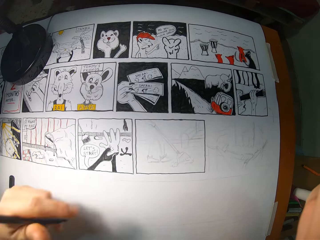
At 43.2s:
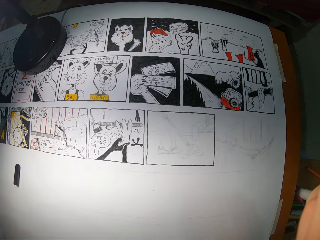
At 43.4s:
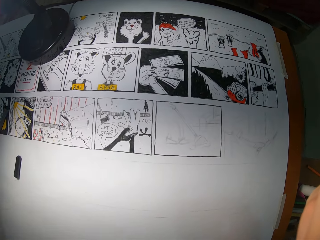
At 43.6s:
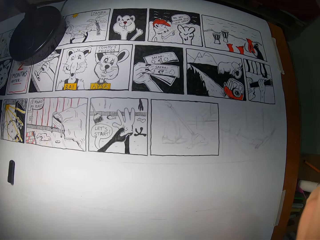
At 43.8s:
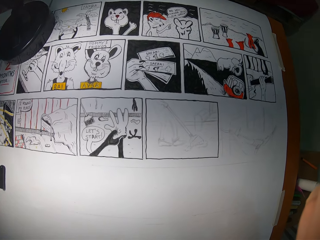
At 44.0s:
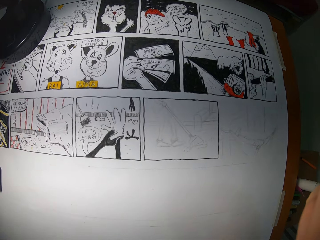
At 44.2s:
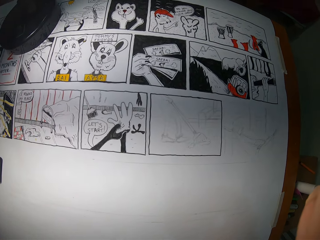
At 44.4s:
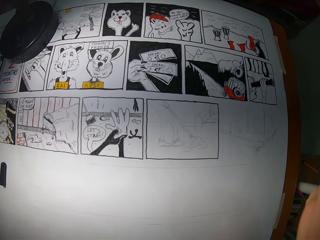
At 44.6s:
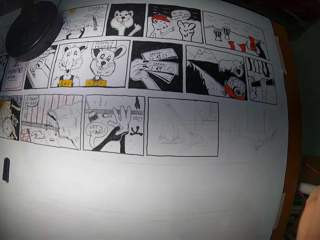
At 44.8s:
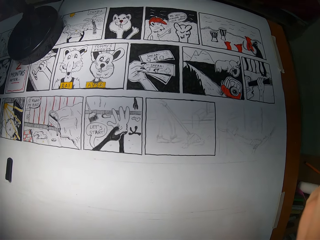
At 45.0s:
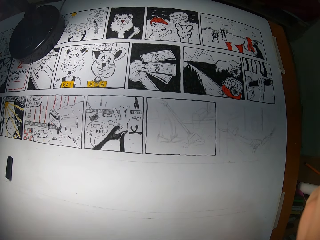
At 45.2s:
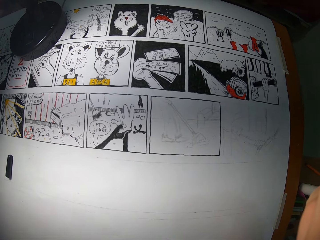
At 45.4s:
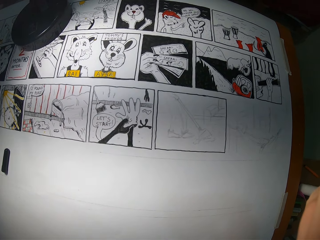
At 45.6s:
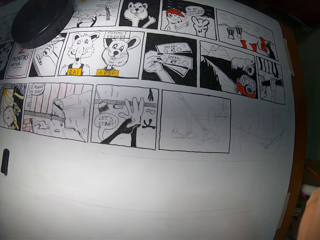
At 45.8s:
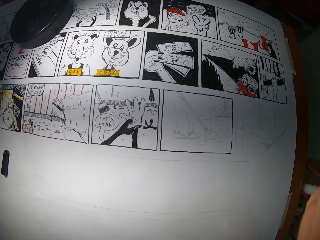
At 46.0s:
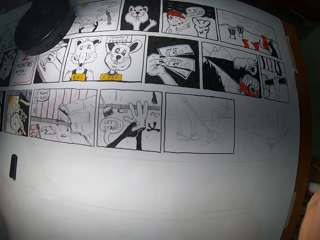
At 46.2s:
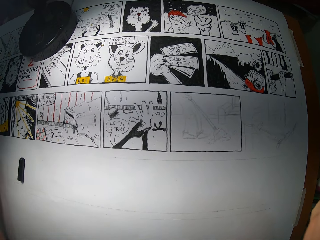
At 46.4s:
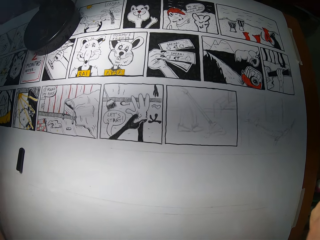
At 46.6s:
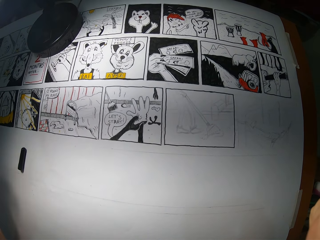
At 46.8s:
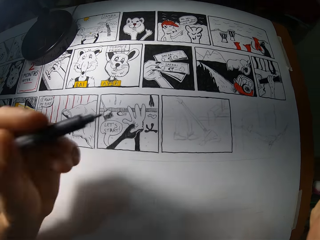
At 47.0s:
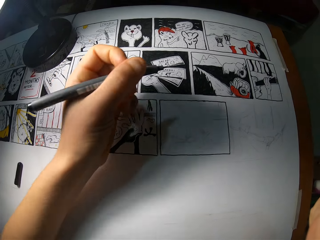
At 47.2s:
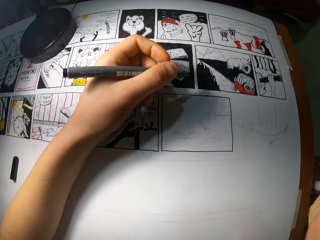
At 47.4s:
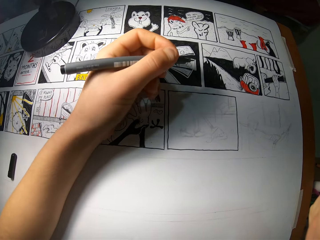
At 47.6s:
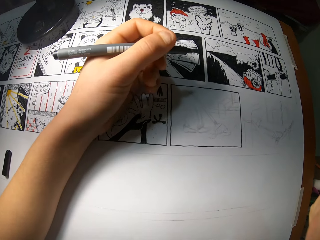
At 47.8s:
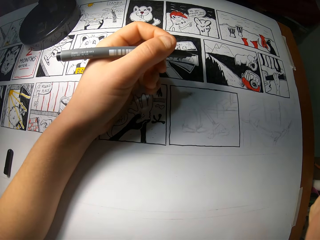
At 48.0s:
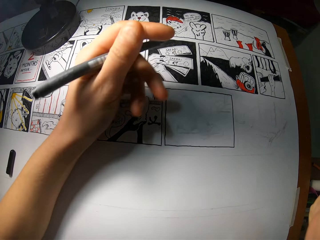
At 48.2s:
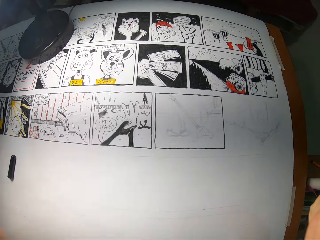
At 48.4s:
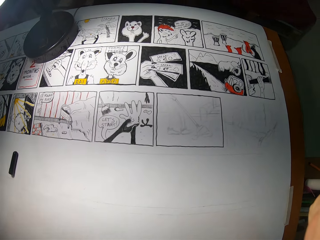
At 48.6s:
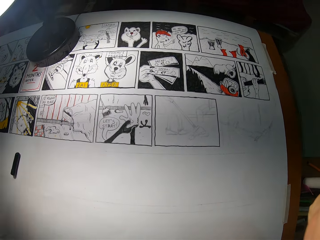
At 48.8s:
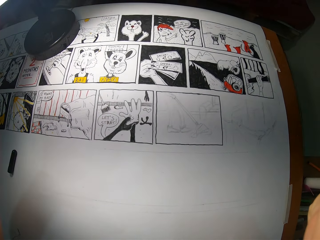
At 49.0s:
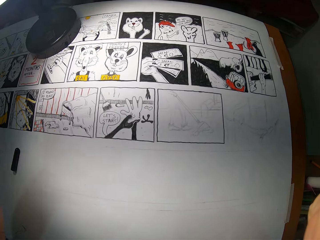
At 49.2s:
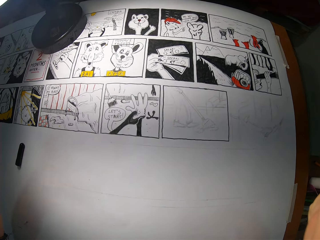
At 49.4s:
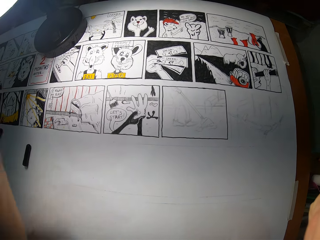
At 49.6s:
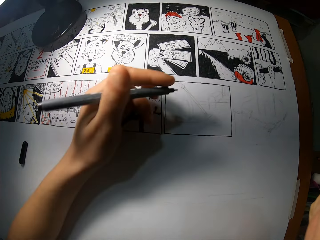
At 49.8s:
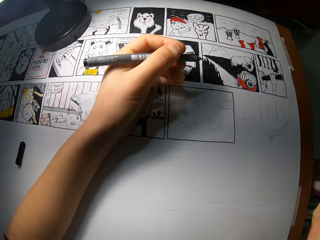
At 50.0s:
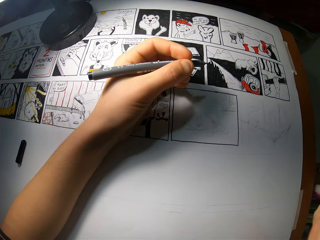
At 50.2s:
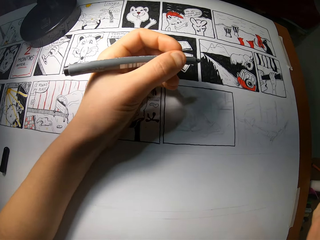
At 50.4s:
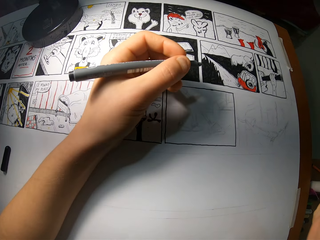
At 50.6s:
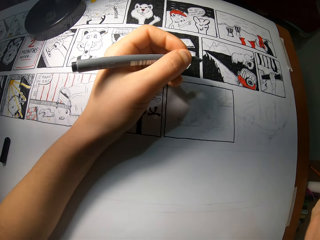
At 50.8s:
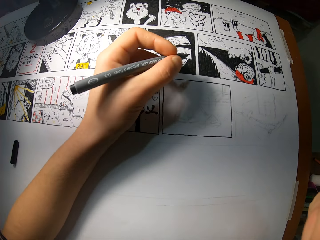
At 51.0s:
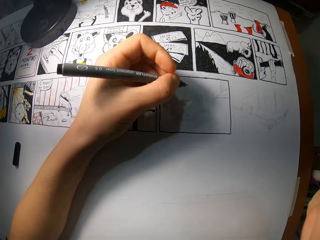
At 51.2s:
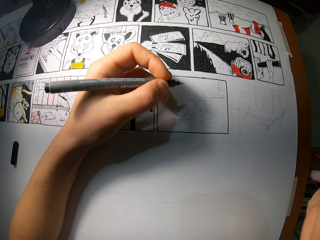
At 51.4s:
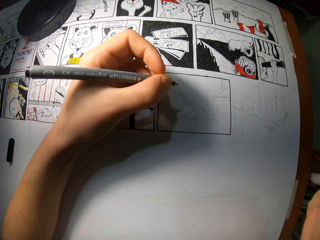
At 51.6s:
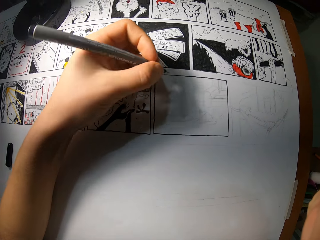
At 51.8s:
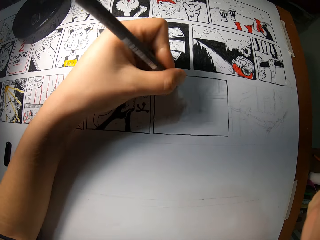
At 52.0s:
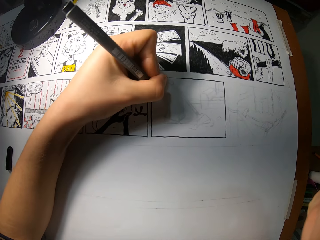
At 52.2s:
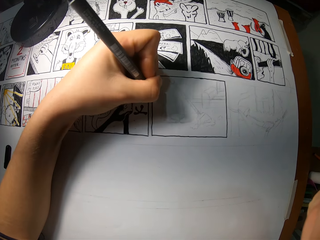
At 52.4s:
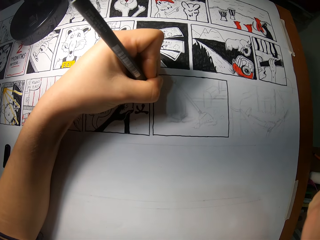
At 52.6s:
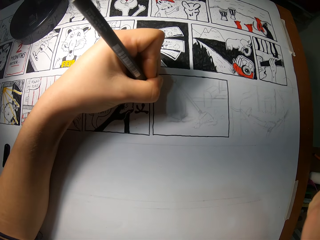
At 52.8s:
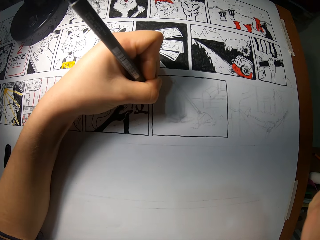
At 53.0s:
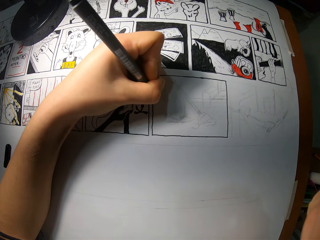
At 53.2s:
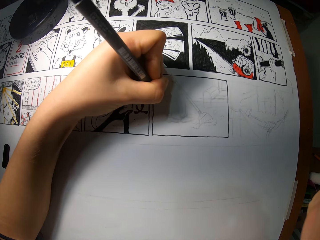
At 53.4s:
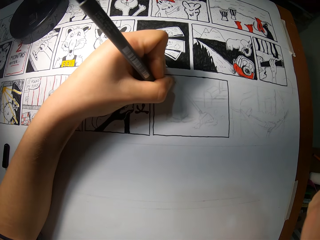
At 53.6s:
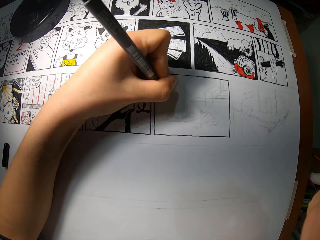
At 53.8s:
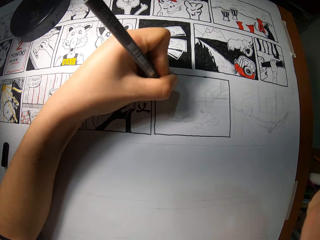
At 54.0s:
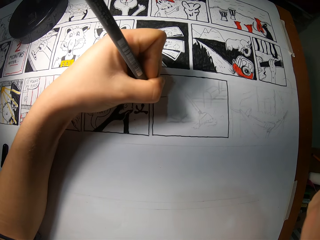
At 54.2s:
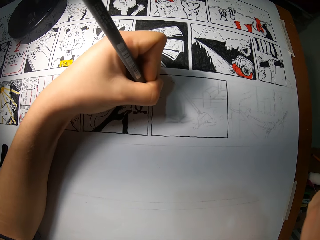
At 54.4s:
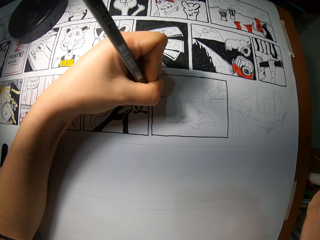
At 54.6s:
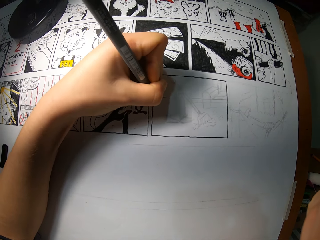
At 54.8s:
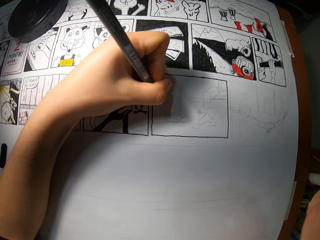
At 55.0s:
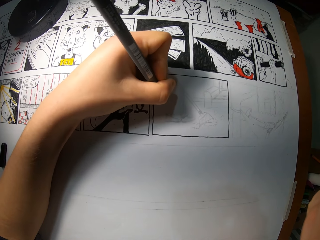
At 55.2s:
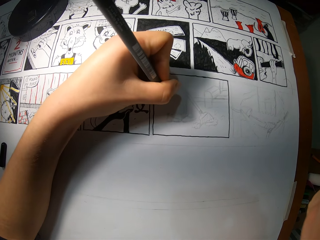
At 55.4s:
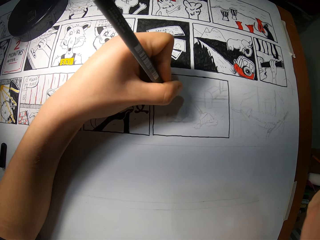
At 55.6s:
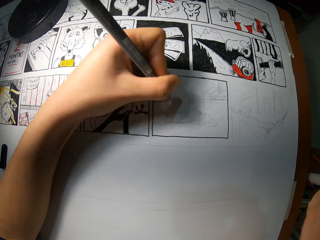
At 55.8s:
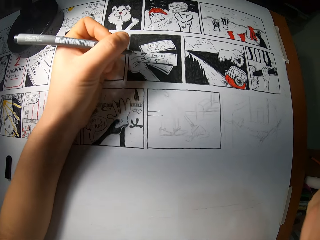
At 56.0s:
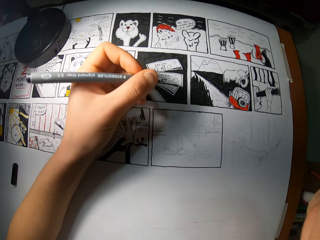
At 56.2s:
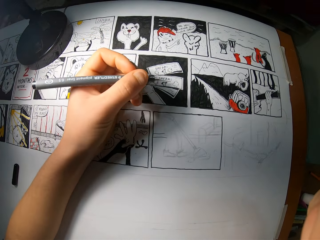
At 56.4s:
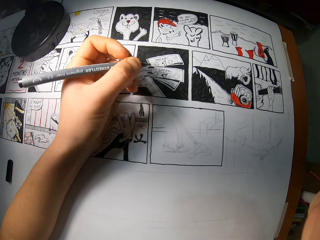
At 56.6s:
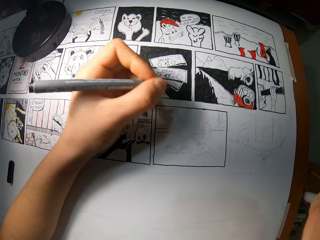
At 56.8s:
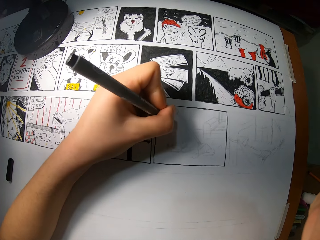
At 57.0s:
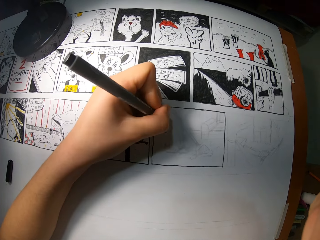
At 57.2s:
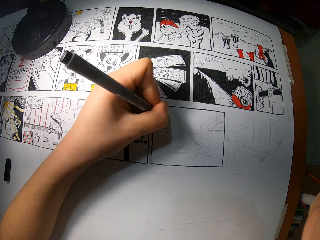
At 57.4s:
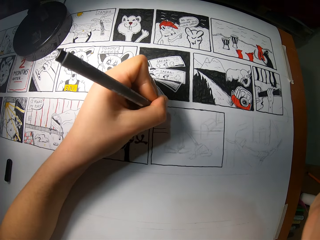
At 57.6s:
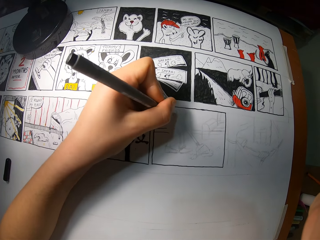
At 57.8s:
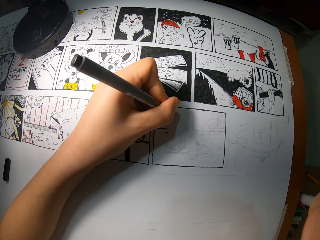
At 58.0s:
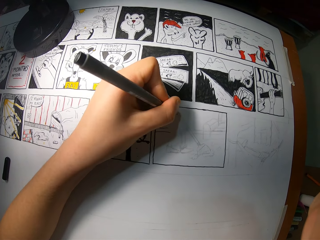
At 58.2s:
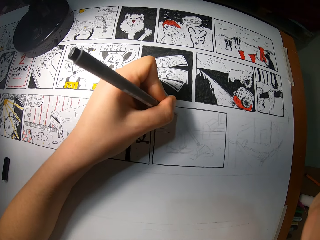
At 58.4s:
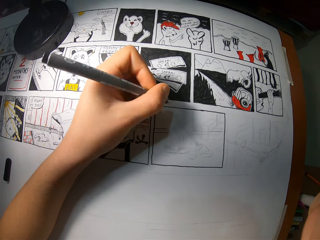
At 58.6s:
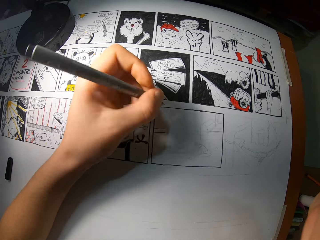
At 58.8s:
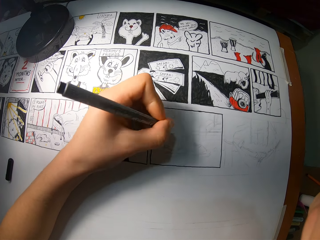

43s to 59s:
The camera wearer touches something. He draws animation on a paper. He draws on the drawing paper with the marker in his left hand. He draws on the drawing paper again.

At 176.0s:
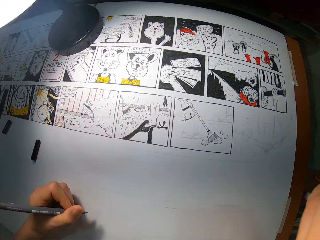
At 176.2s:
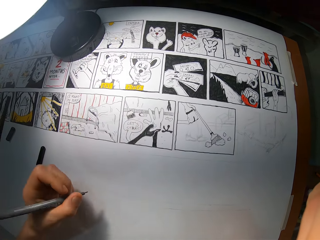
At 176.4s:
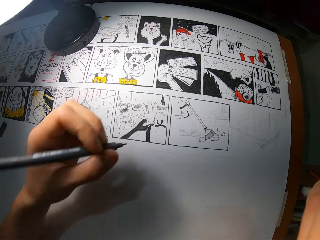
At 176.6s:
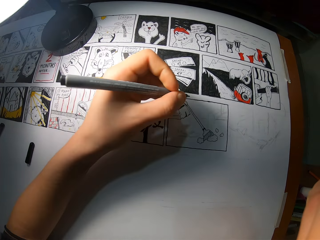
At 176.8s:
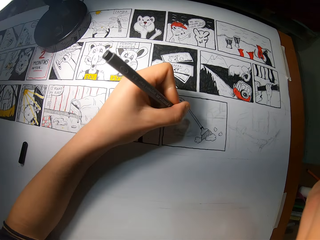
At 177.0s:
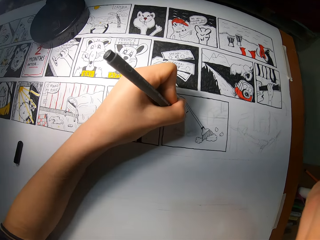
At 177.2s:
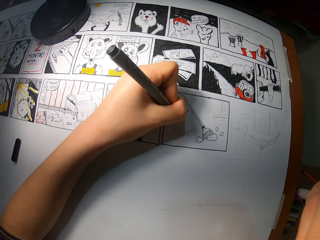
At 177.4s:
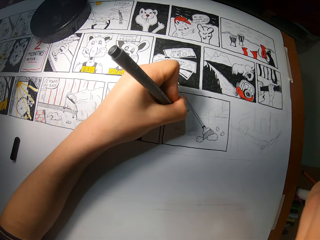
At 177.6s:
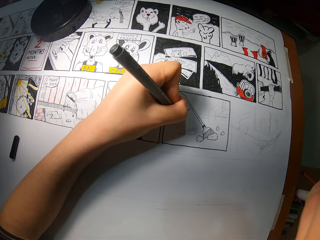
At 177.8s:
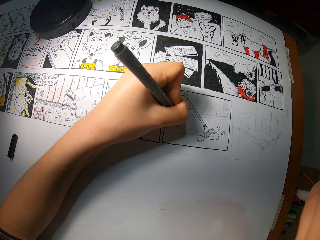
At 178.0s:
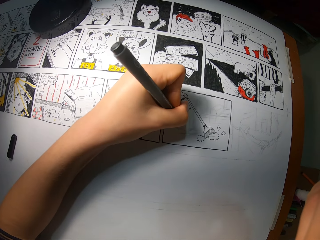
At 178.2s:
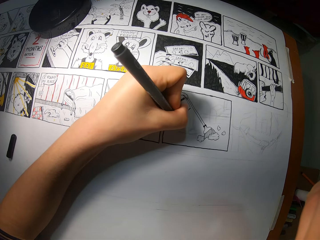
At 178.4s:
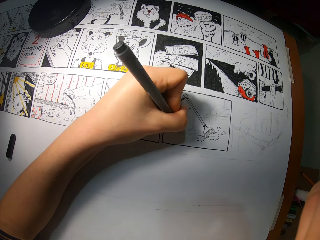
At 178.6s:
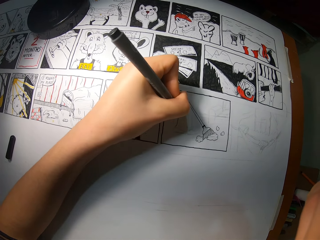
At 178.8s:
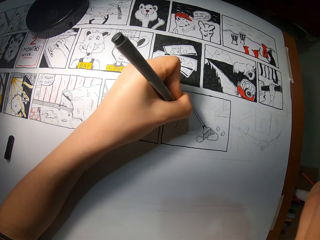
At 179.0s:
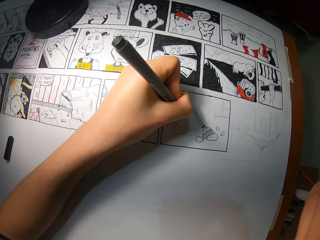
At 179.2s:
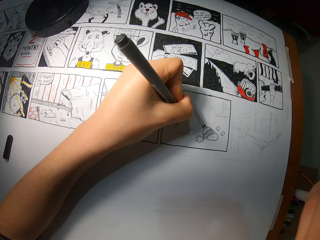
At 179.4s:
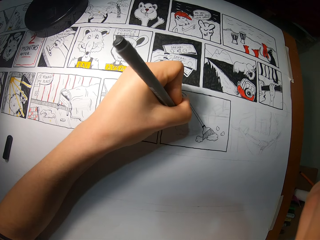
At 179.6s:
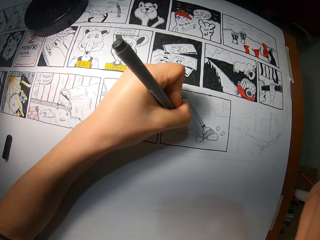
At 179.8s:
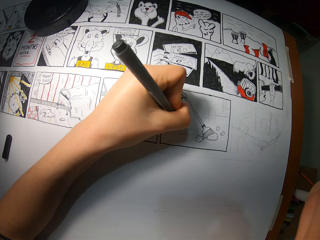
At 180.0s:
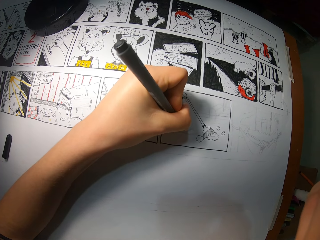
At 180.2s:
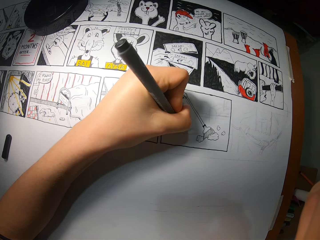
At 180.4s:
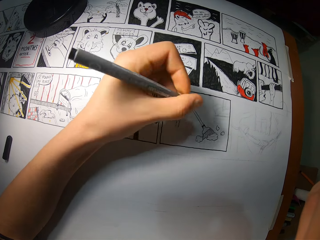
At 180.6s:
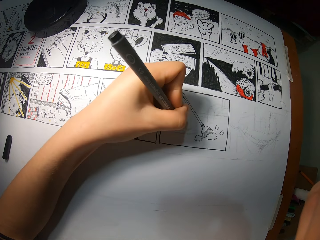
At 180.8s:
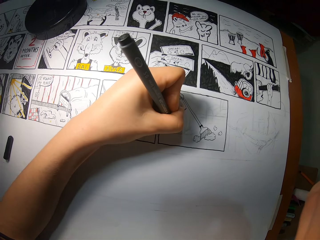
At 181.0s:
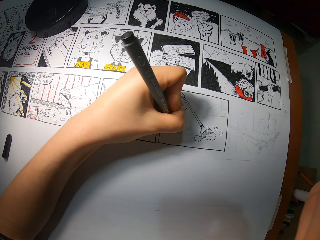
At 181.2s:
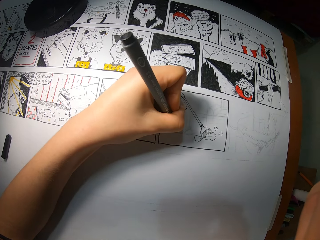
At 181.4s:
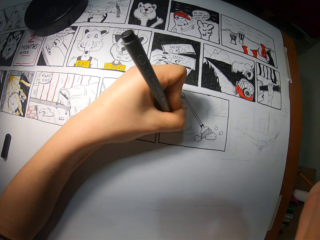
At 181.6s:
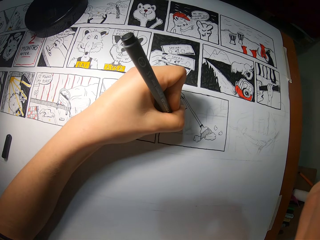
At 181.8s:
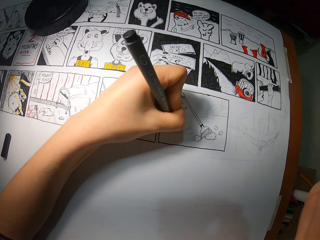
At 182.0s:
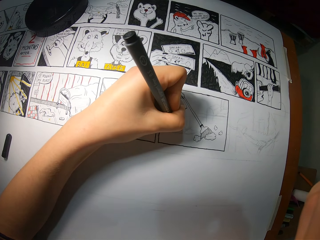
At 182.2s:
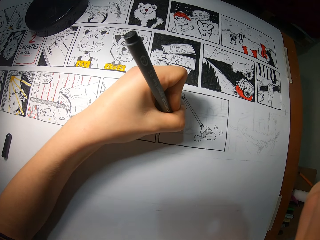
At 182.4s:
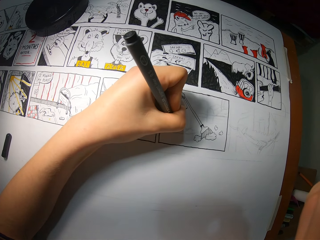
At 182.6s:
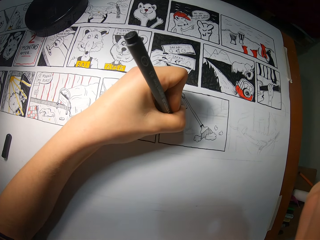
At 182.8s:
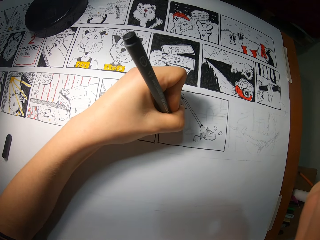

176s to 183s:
The camera wearer draws on the drawing paper with the marker in his left hand.
